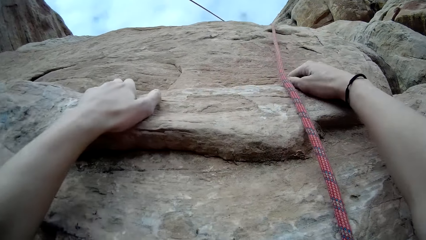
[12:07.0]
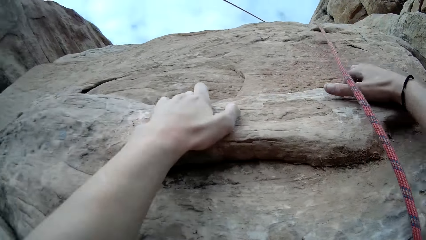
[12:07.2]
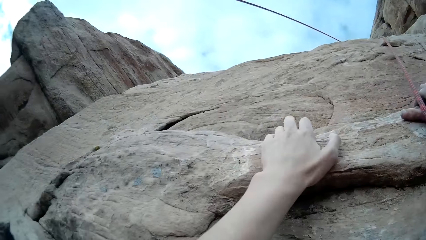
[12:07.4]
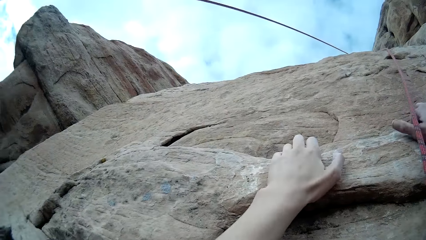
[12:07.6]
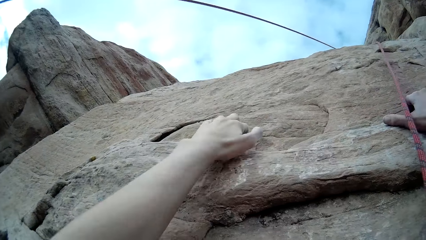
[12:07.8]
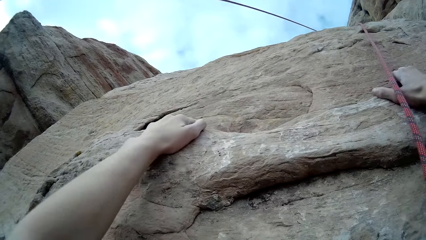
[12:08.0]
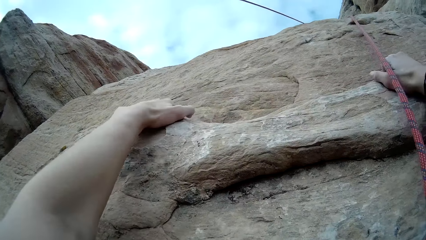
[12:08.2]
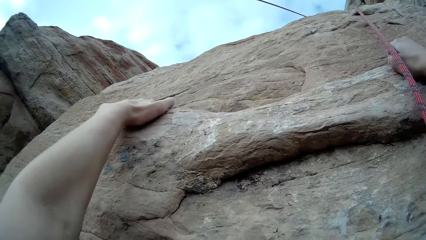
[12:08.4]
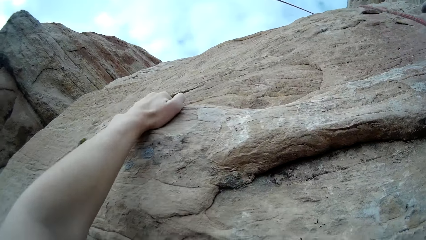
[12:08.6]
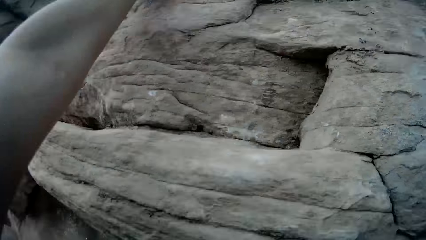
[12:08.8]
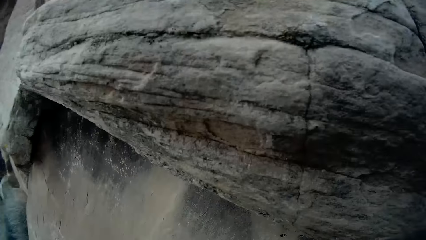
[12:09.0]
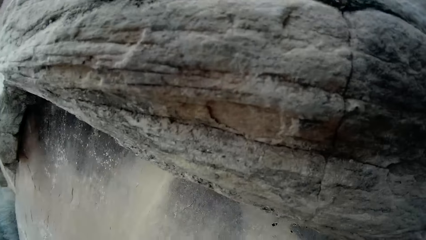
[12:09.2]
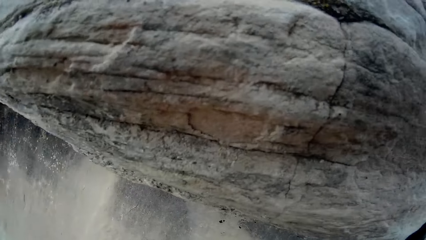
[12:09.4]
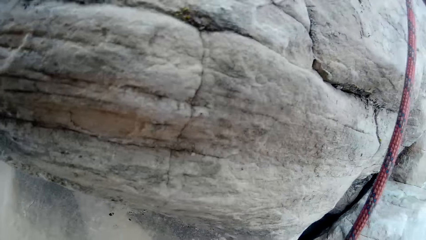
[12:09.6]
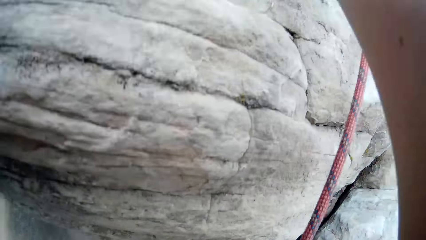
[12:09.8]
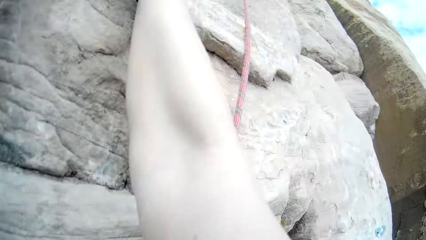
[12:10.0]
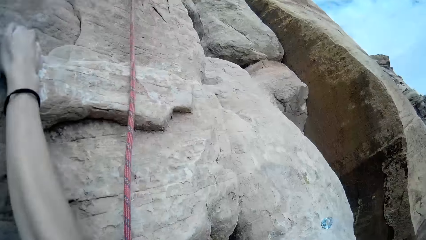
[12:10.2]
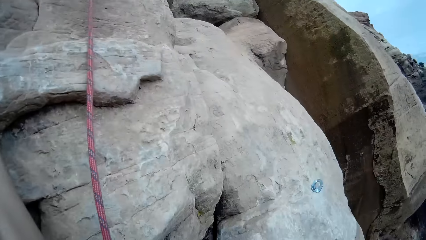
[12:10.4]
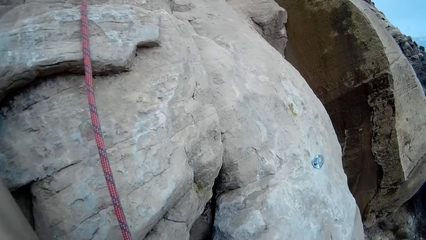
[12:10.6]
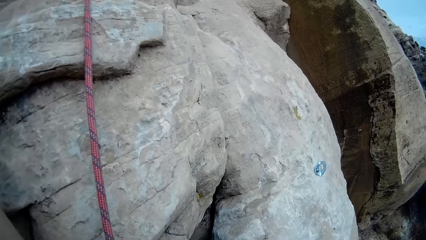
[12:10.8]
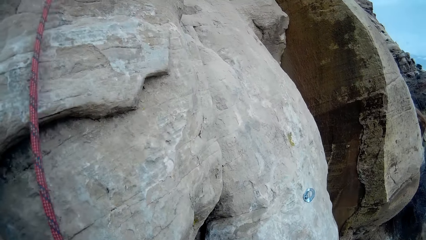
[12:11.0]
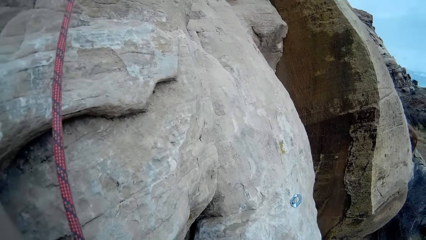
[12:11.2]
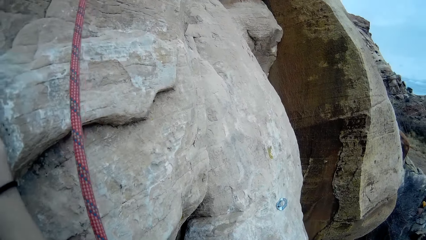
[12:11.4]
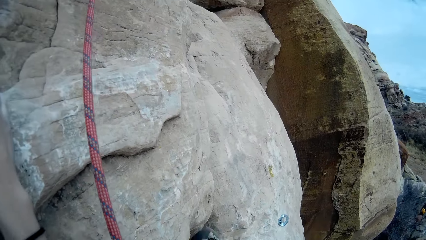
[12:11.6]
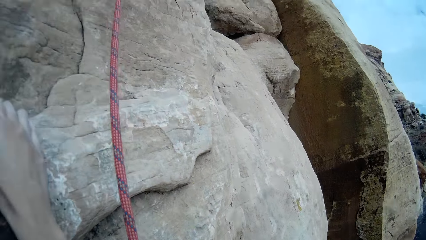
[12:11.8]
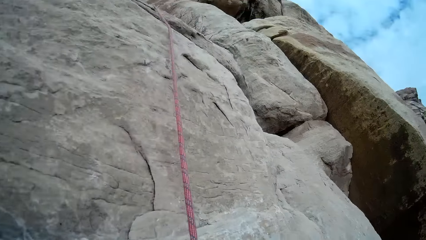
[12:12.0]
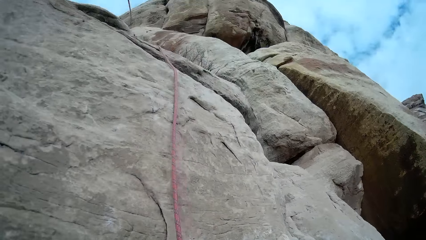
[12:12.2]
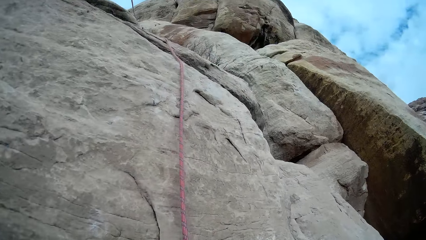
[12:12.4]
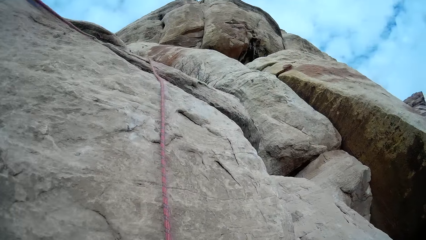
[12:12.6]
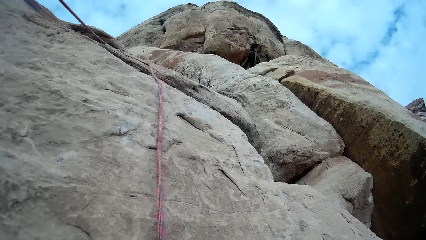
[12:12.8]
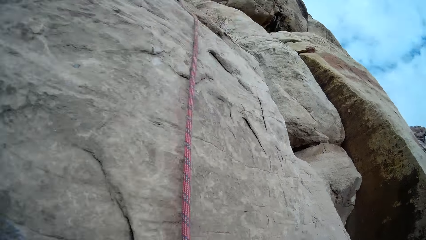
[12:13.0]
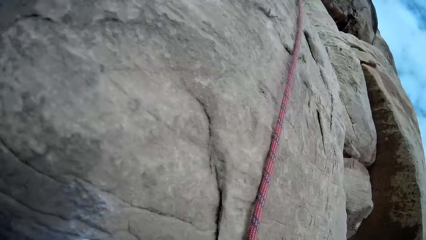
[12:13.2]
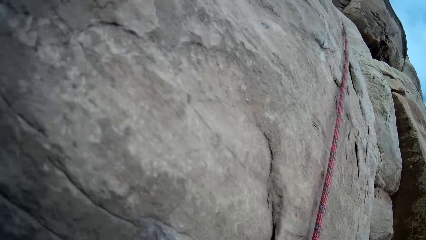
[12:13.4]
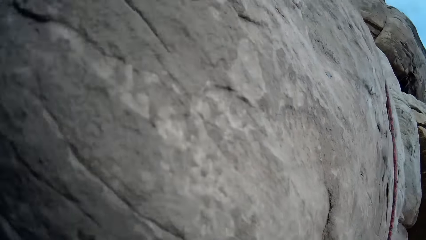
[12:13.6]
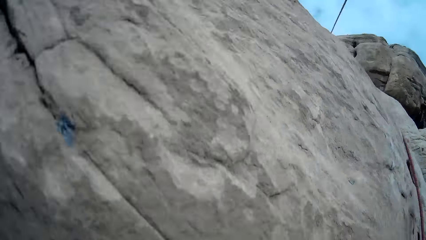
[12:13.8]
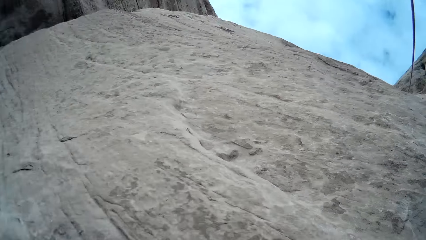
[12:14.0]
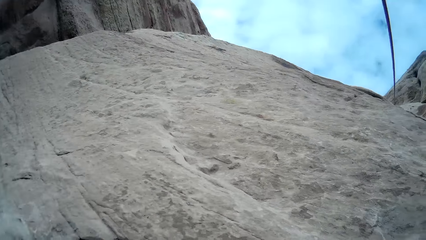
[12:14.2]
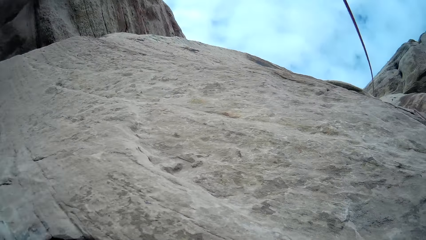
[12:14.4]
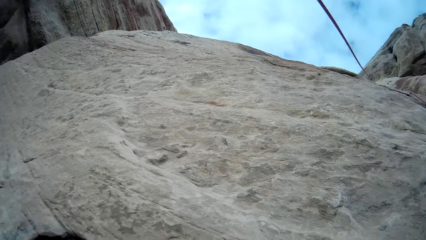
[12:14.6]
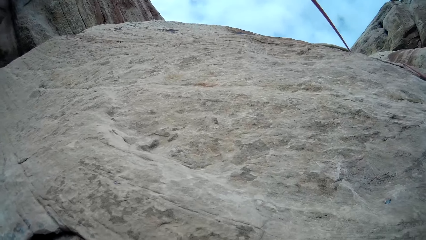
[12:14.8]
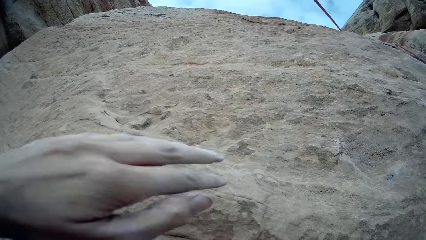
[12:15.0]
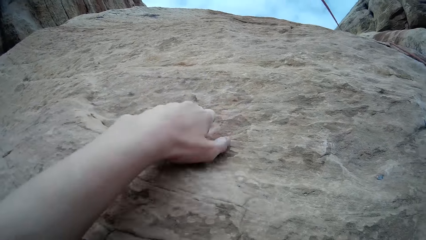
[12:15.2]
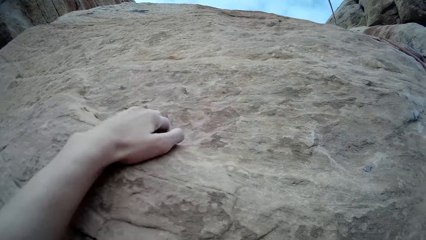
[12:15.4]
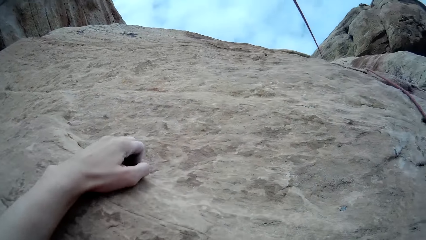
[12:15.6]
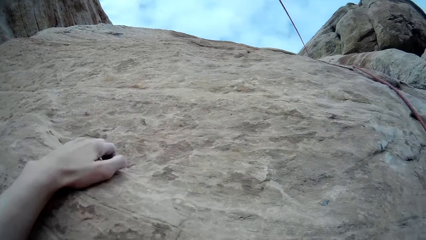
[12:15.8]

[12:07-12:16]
The camera wearer climbs the cliff. They crawl onto the rocks.

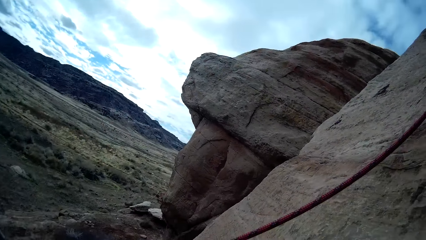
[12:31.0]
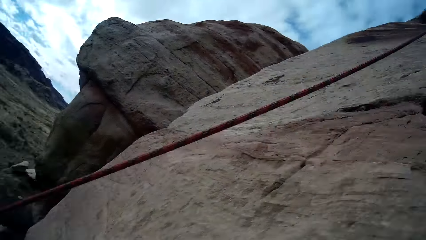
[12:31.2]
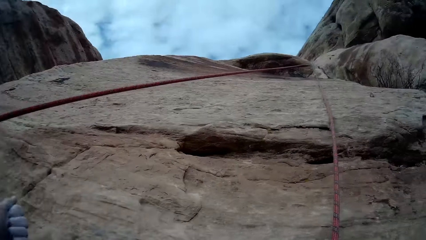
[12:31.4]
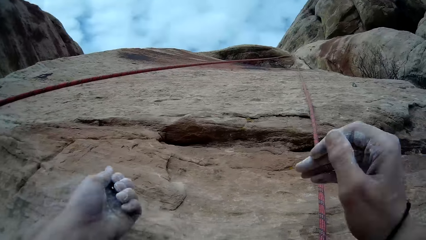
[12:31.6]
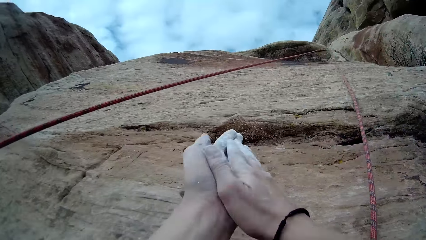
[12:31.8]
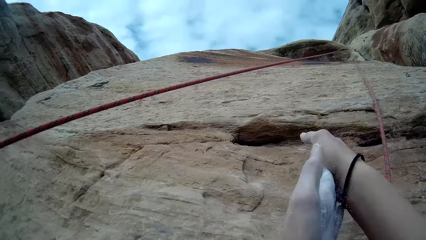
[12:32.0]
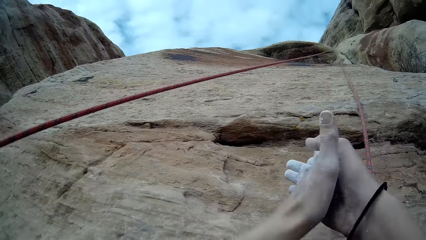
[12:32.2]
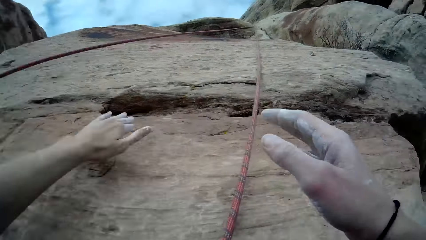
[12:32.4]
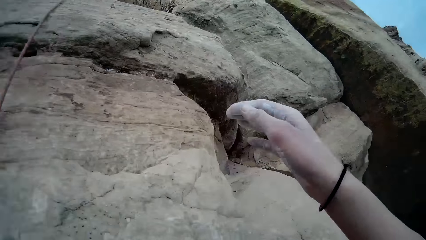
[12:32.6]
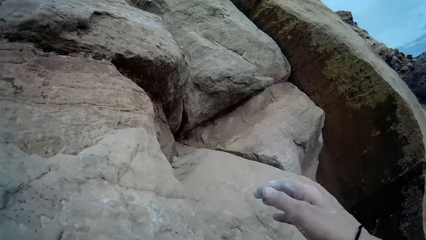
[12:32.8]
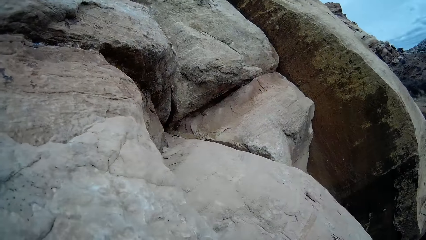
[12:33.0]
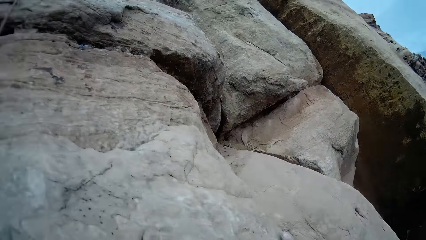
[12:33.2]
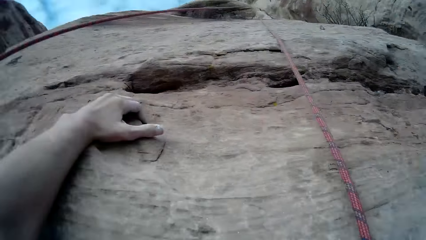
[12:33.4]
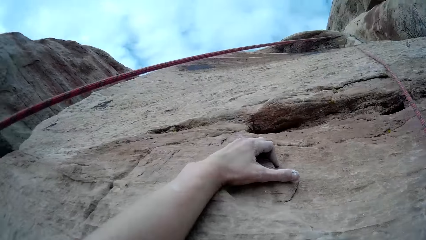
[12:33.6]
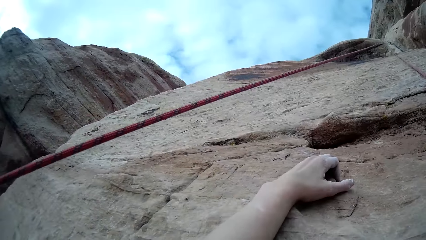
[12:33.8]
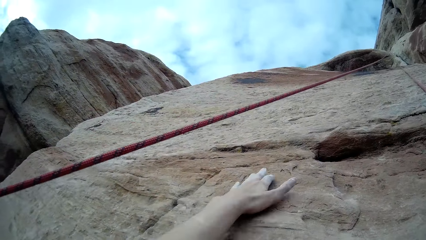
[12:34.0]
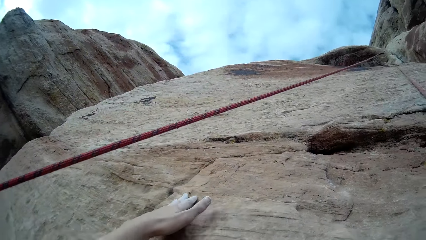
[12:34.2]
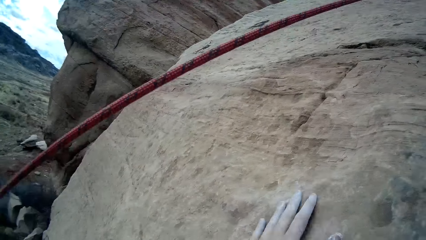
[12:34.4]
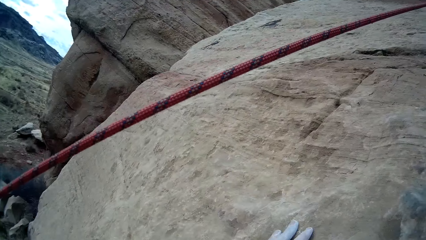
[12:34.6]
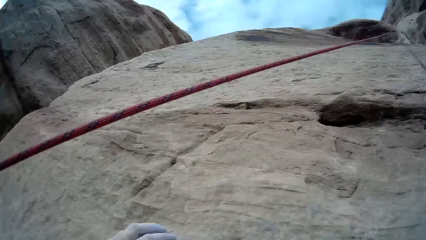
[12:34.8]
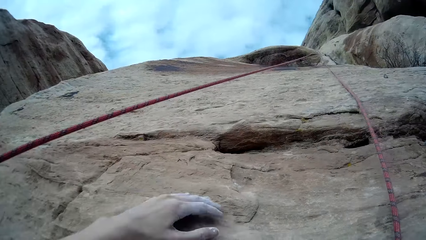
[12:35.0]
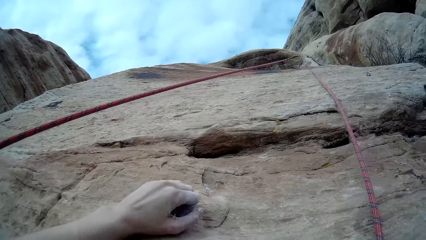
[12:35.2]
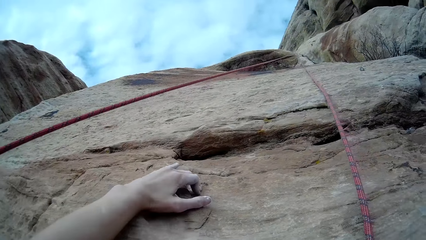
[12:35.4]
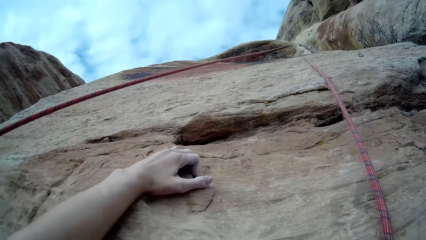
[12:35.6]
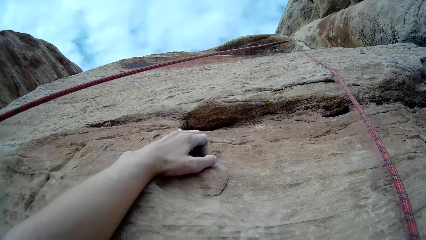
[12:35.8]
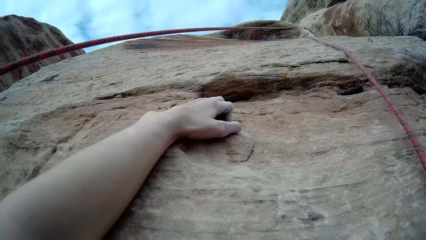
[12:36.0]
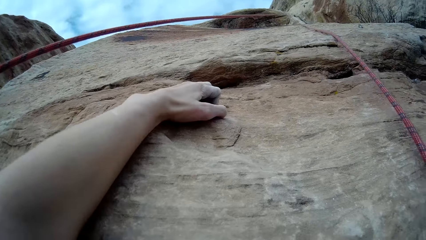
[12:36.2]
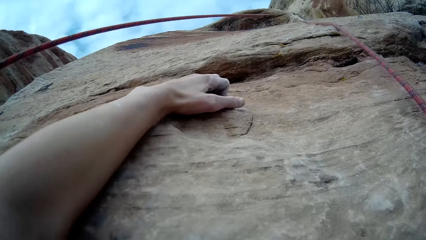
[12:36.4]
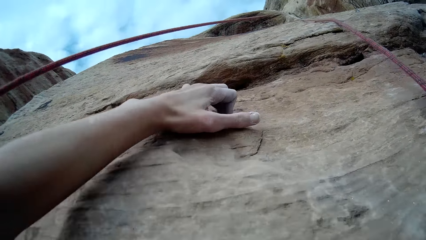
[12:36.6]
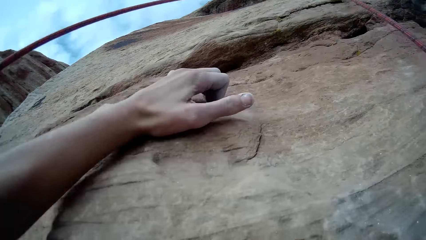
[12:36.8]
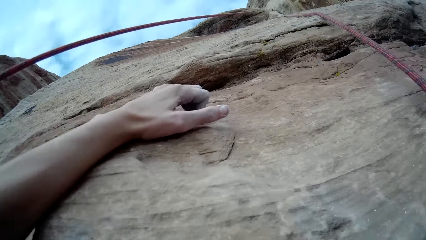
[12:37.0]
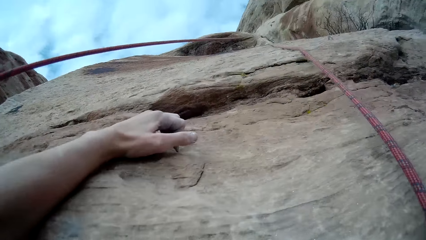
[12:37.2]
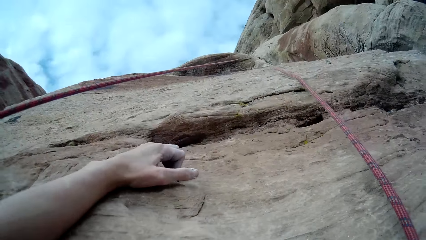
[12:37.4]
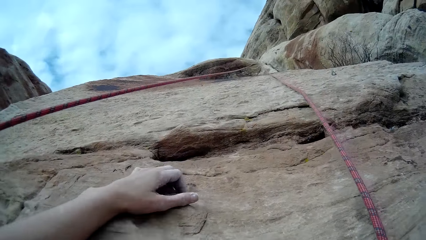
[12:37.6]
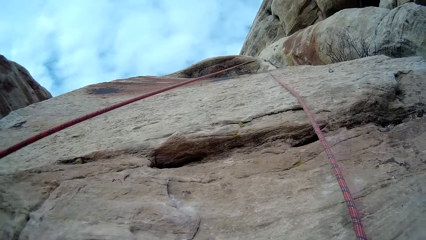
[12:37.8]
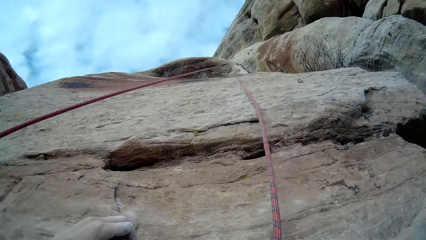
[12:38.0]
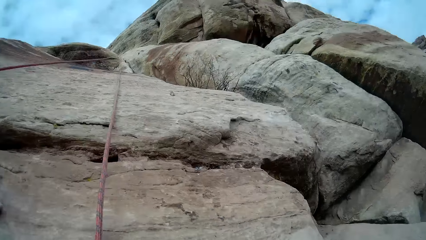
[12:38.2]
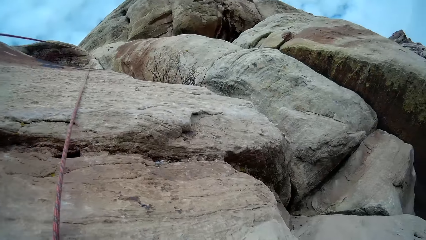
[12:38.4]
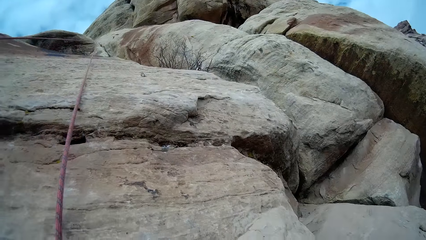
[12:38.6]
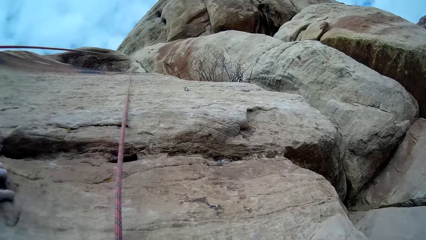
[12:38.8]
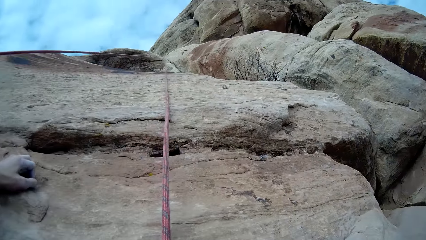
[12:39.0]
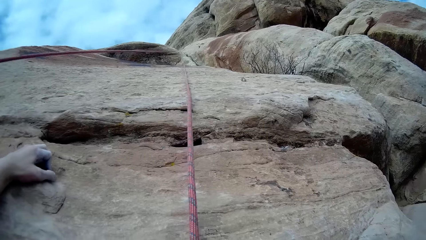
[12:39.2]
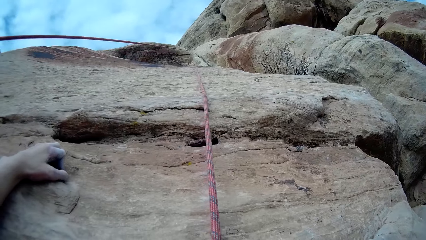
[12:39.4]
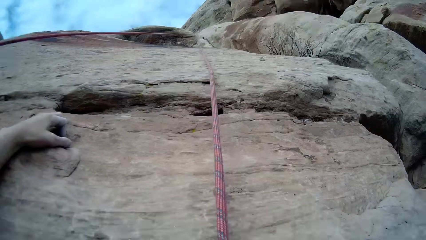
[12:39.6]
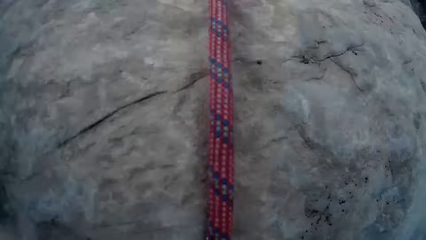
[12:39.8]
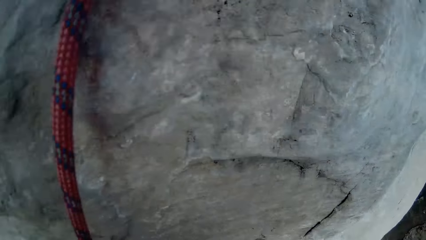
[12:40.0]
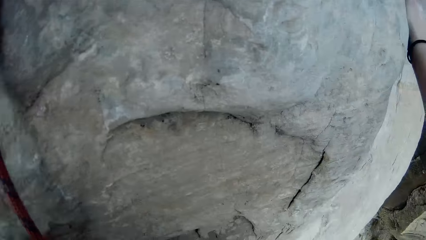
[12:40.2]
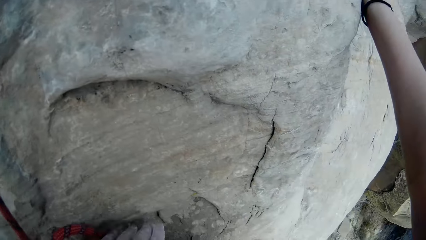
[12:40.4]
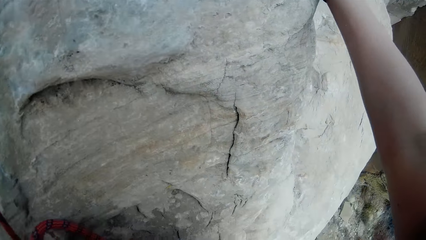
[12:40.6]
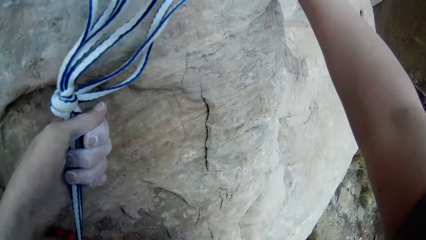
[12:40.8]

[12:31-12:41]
The camera wearer rubs his hands. He climbs the cliff.
